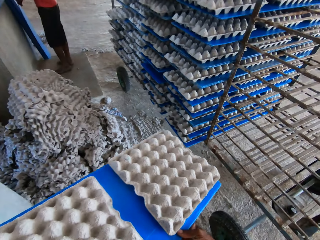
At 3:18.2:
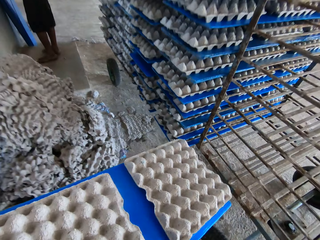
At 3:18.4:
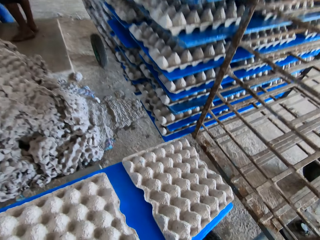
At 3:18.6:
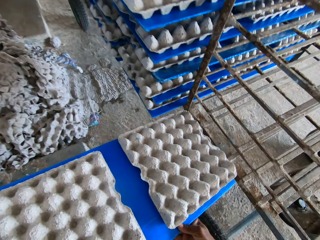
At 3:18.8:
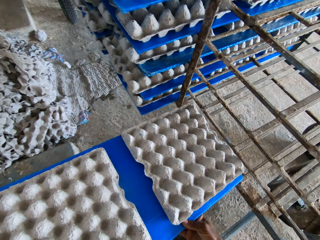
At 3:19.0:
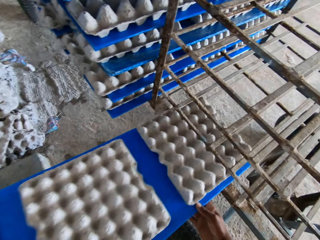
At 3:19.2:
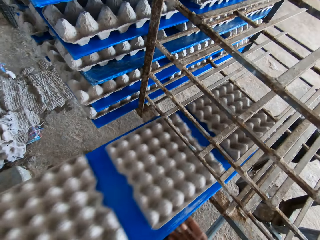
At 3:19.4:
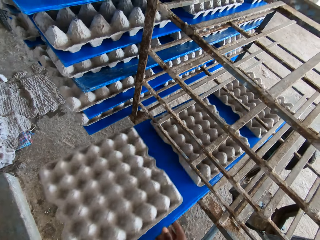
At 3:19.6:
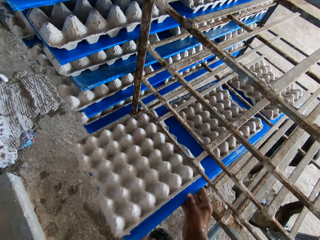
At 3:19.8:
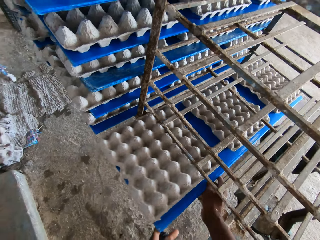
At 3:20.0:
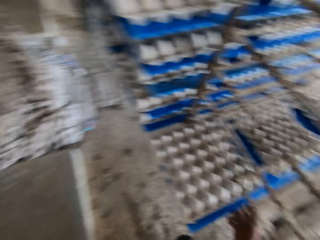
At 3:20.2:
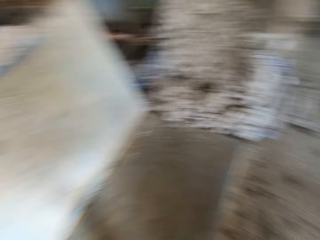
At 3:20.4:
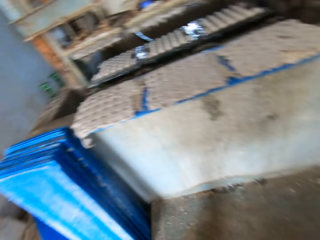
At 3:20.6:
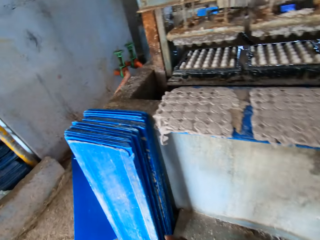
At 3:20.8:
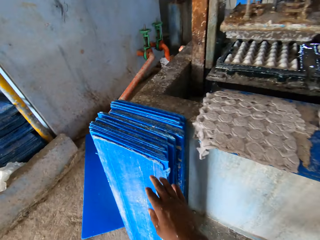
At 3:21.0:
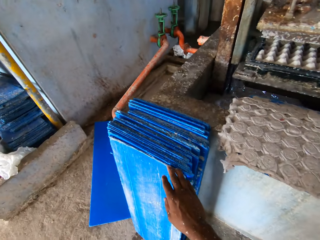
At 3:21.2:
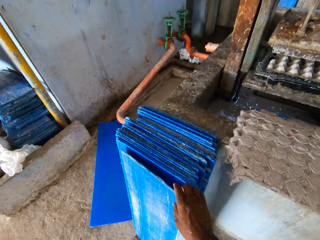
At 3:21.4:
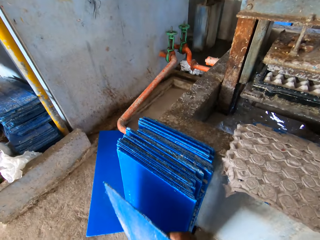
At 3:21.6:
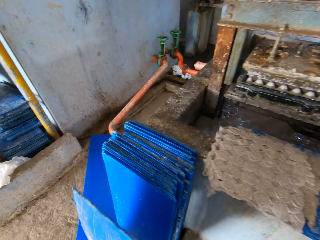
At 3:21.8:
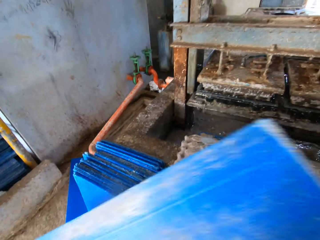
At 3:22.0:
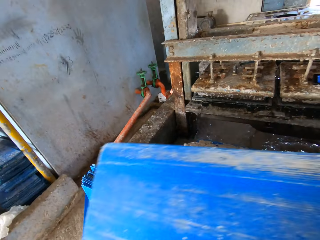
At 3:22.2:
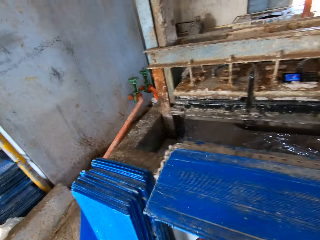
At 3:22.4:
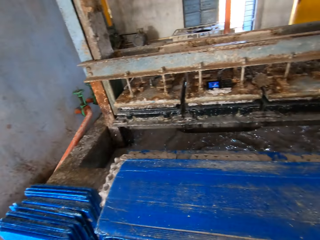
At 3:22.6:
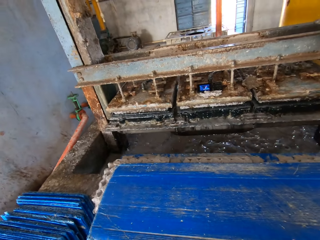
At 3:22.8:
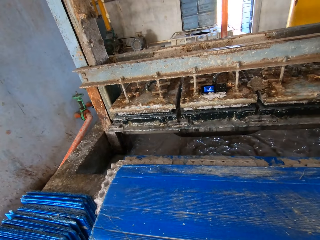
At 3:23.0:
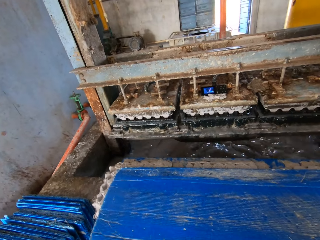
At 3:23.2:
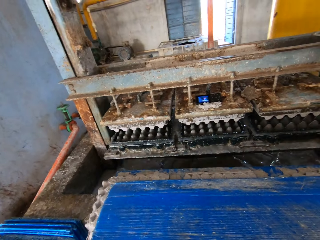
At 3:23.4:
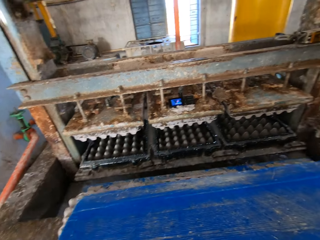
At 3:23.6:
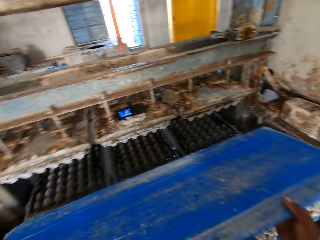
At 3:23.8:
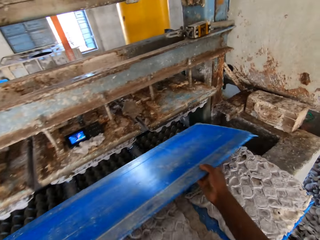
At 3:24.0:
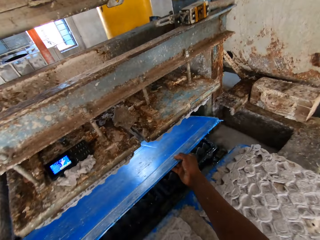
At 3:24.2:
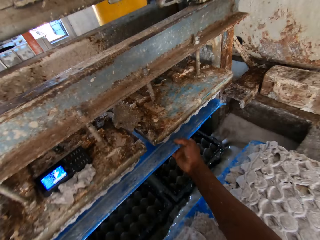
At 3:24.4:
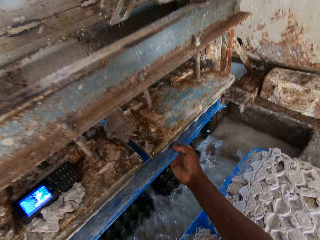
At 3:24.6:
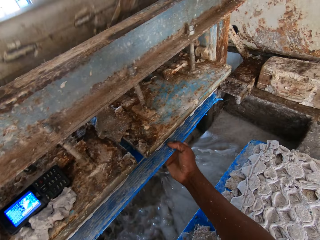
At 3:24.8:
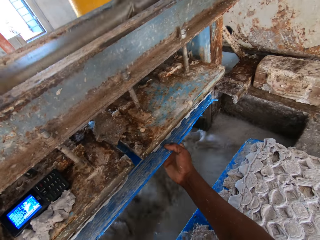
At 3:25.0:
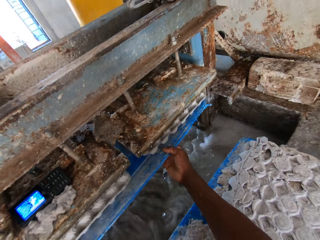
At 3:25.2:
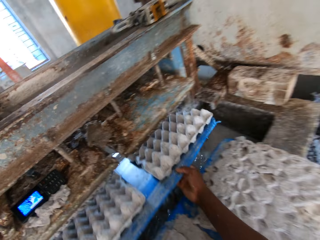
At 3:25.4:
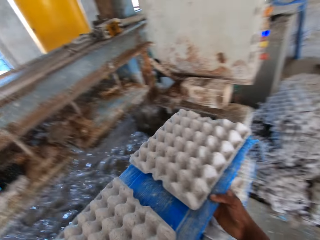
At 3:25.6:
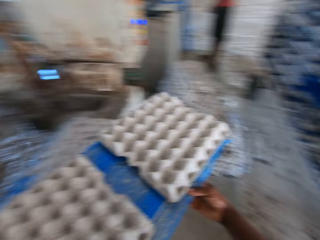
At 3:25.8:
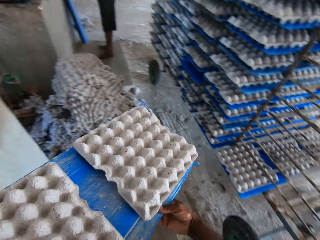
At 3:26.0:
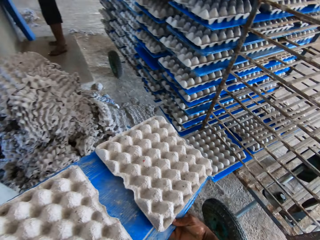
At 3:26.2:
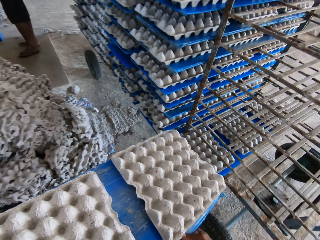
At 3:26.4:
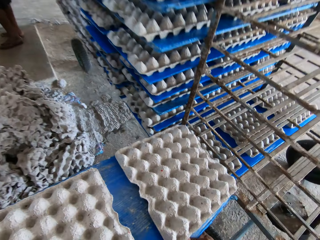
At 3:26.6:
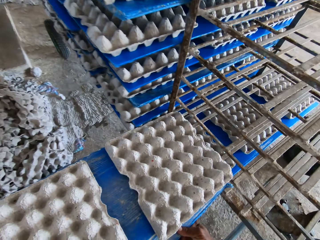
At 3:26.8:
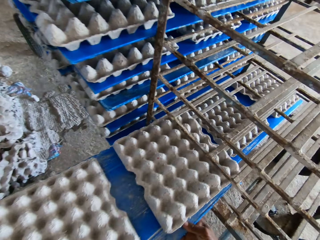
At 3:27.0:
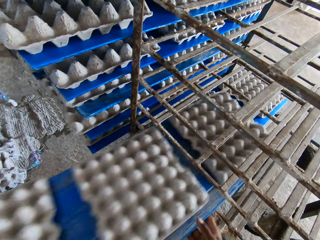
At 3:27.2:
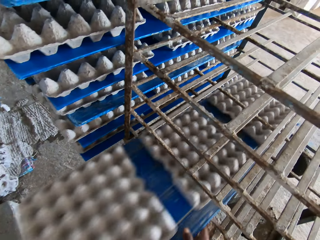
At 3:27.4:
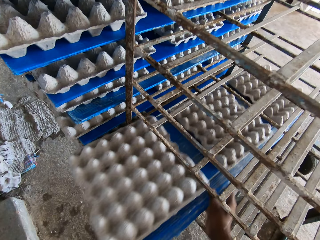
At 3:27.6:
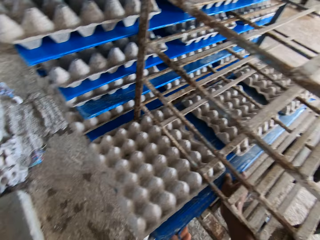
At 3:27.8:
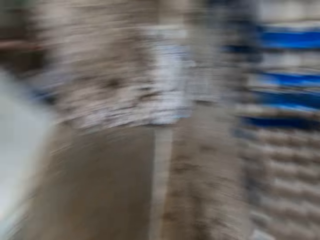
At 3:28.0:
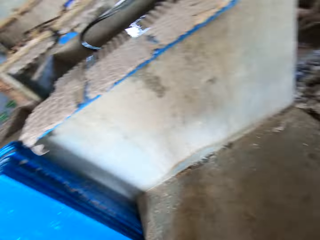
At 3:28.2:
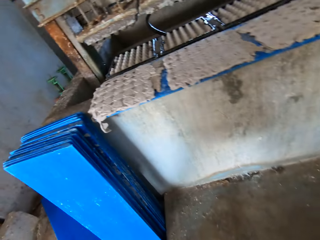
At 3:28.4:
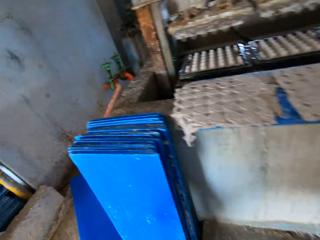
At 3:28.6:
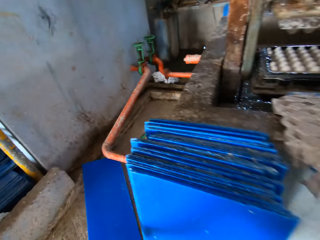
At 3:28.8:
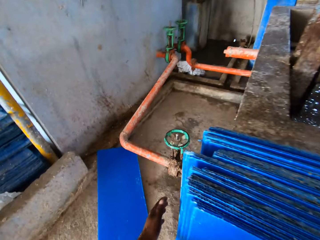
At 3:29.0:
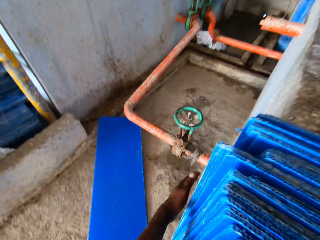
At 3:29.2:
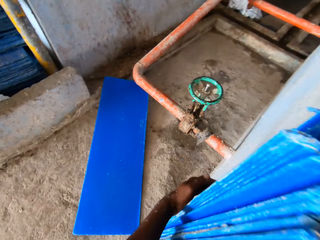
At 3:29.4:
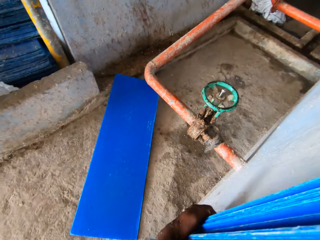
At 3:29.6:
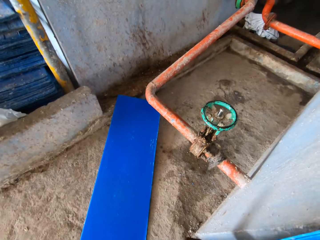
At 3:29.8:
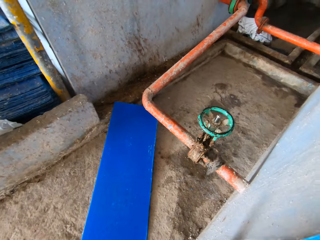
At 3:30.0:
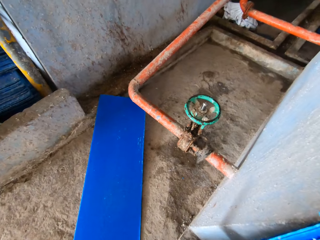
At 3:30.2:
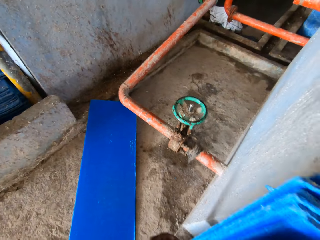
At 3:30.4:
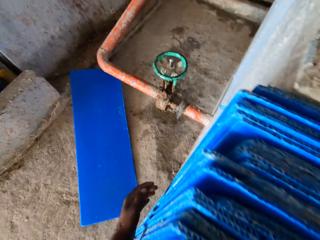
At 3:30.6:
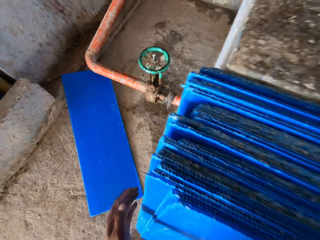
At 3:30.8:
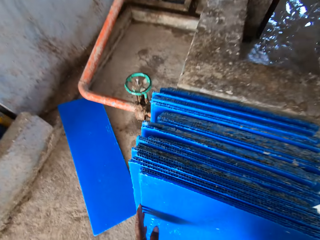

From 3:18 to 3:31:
The camera wearer carries the board with egg trays. He places the tray of egg cartons in the rack with both hands. He picks a tray or blue board from the stack of trays on the ground with his right hand. He places the tray on the egg cartons on the slab with his hands. He inserts the tray in the egg carton making machine with both hands. He holds the board underneath the machine. He removes a tray of egg cartons from the egg carton making machine with both hands. He carries the board with egg trays. He places the tray of egg cartons in the rack with both hands. He touches the edge of the blue boards. He adjusts the stack of trays on the ground with both hands.

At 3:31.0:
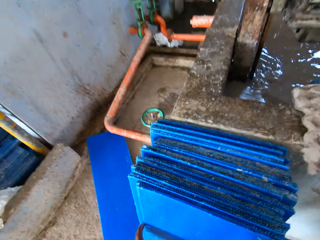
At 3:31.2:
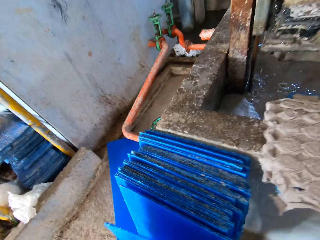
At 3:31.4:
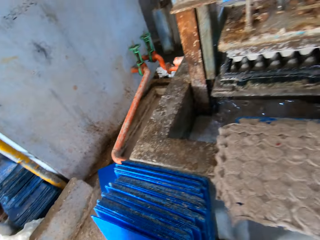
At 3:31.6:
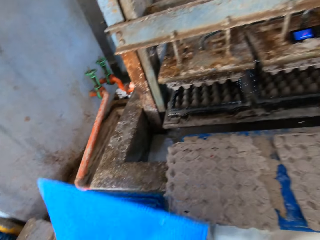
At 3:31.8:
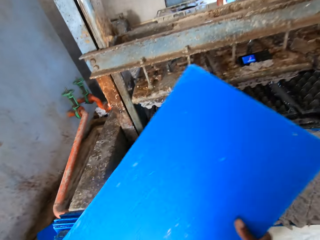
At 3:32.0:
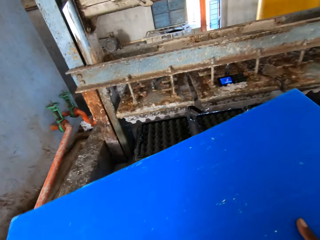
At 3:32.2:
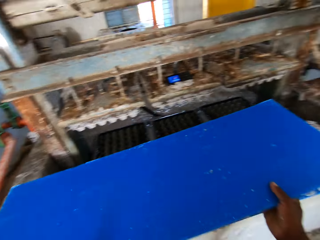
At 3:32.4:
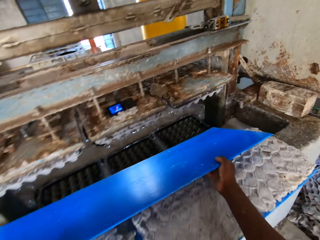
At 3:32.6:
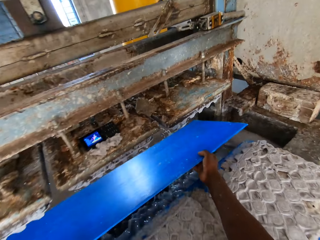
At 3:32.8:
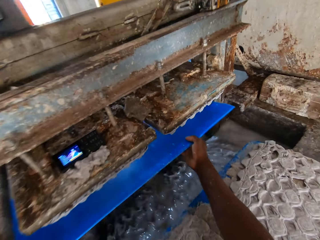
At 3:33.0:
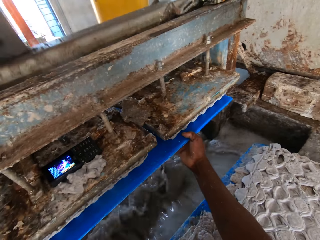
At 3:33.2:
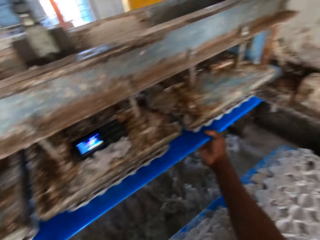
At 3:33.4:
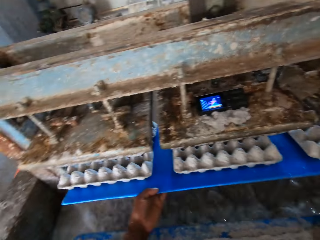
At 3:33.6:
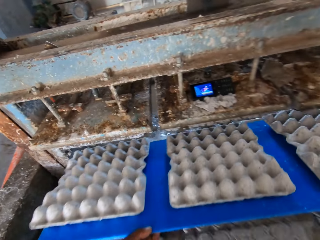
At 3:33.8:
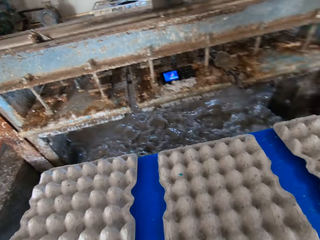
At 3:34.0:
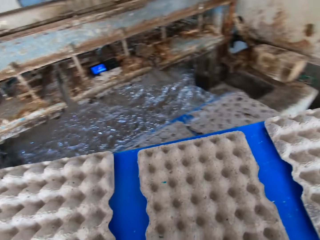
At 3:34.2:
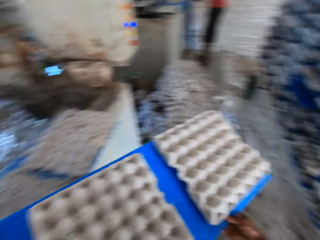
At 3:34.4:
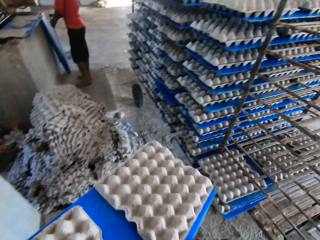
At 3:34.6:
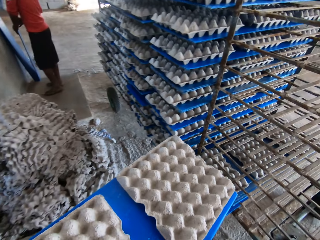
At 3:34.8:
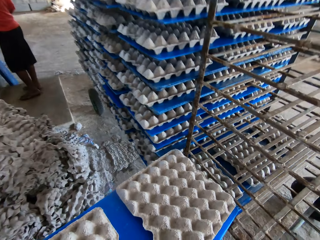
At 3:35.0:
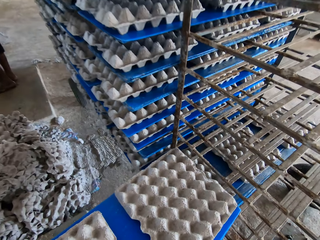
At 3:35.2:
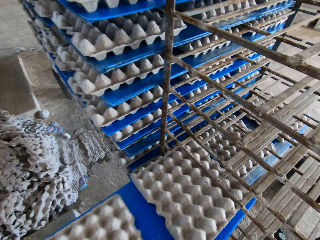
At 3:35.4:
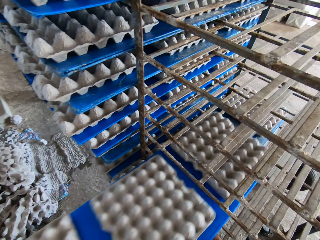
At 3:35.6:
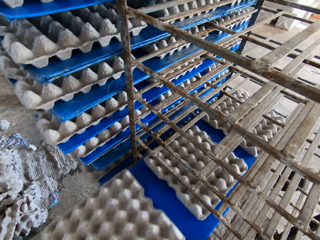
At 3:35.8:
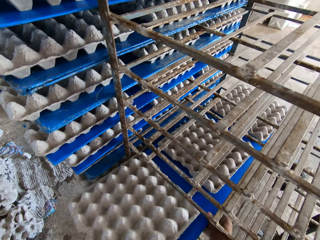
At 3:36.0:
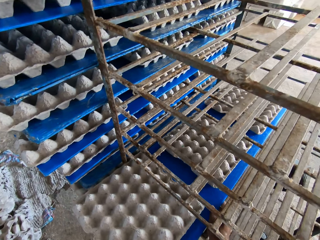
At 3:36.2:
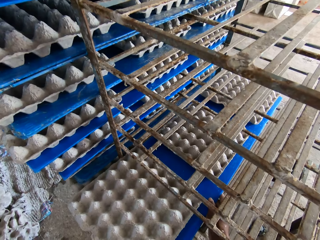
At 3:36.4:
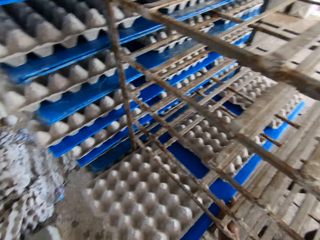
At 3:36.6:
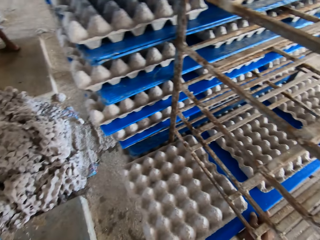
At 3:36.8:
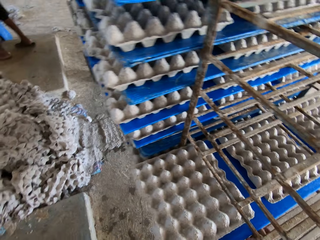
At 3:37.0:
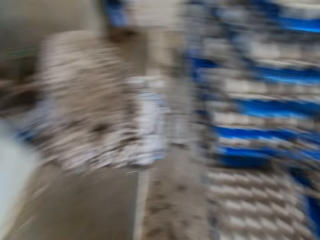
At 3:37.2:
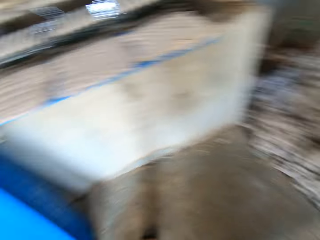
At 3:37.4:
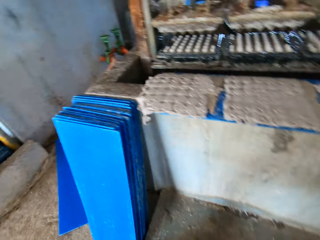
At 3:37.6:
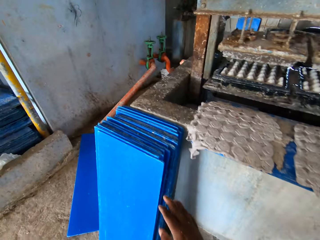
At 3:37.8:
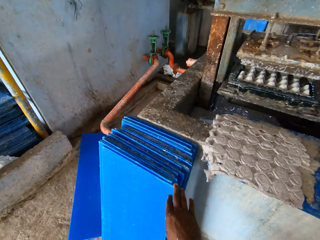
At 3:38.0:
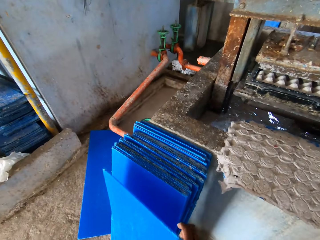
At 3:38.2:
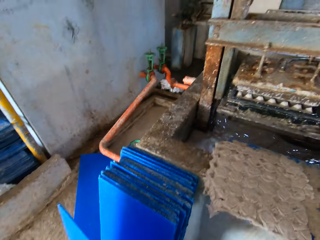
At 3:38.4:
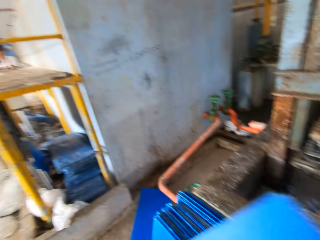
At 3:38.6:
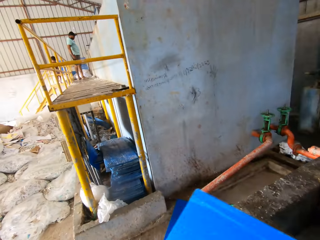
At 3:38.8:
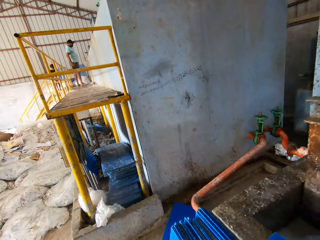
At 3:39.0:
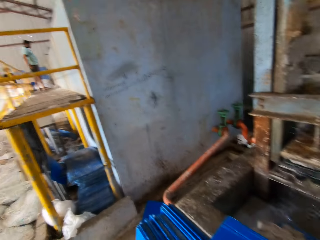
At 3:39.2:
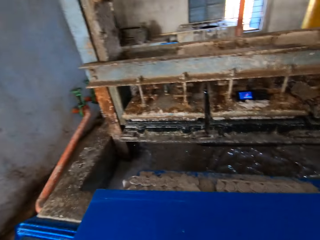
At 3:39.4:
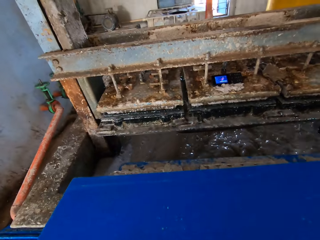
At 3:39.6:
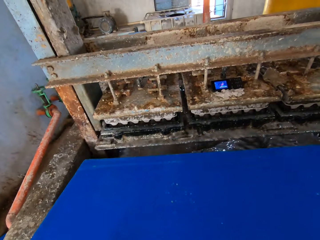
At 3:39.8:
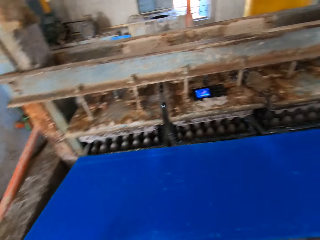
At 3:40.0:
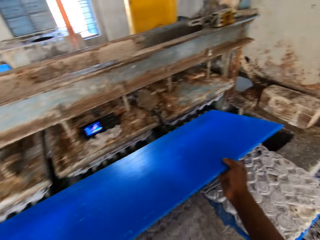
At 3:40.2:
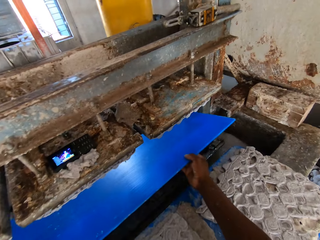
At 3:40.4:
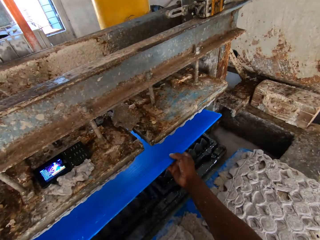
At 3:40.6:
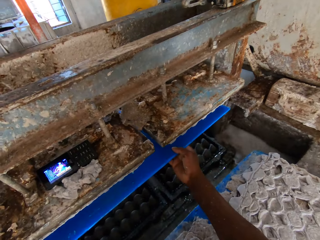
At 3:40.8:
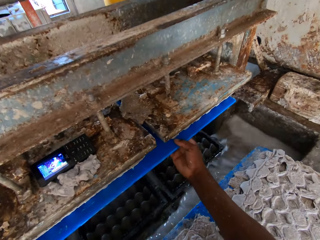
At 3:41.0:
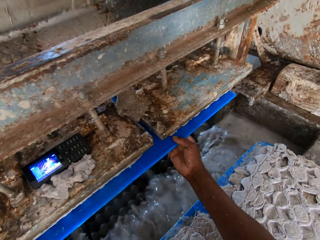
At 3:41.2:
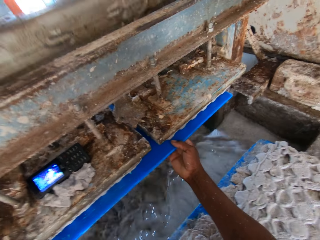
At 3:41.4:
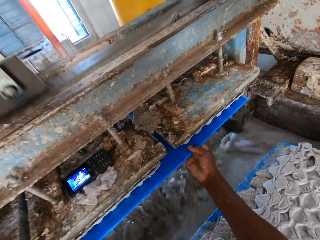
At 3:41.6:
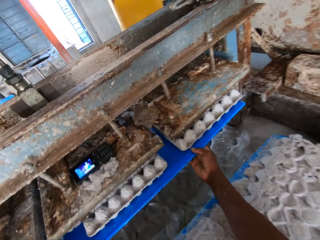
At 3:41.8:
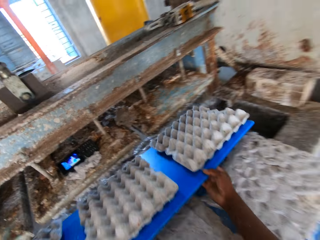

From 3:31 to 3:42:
The camera wearer picks a tray or blue board from the stack of trays on the ground with his left hand. He inserts the tray in the egg carton making machine with both hands. He holds the board underneath the machine. He removes a tray of egg cartons from the egg carton making machine with both hands. He carries the board with egg trays. He places the tray of egg cartons in the rack with both hands. He picks a tray from the stack of trays on the ground with his right hand. He places the tray on the egg cartons on the slab with his hands. He holds the board underneath the machine. He inserts the tray in the egg carton making machine with both hands. He removes a tray of egg cartons from the egg carton making machine with both hands.
